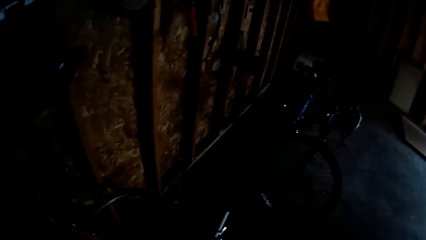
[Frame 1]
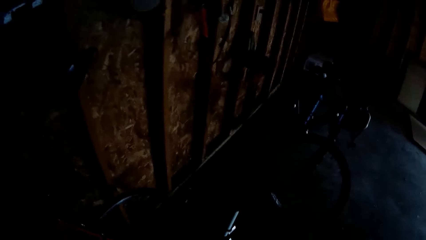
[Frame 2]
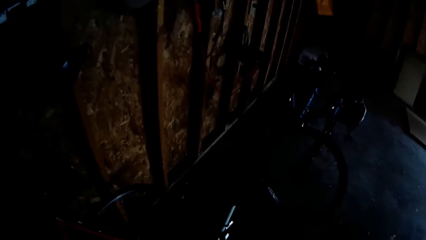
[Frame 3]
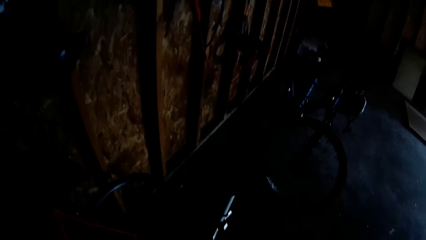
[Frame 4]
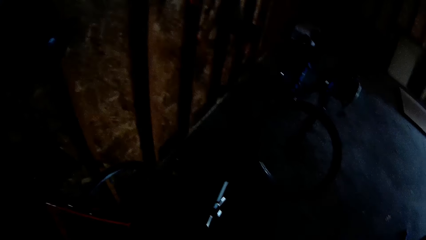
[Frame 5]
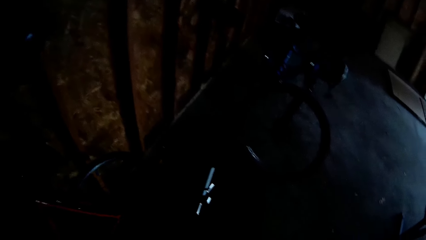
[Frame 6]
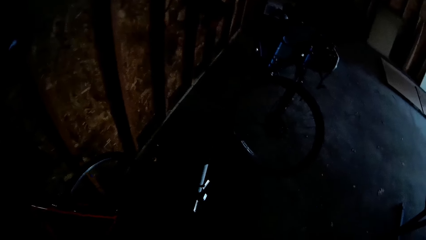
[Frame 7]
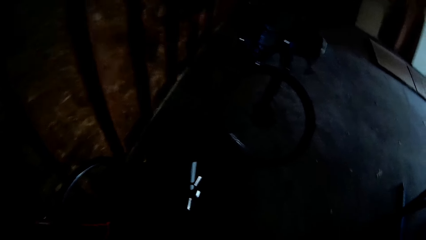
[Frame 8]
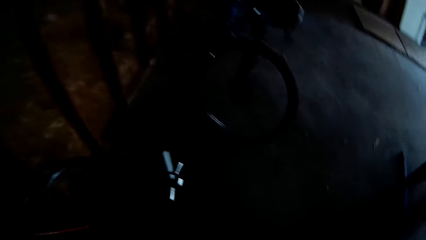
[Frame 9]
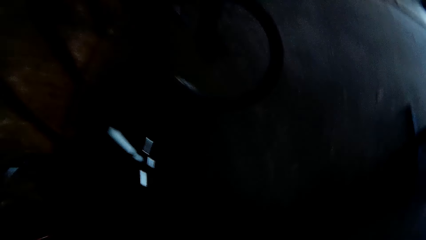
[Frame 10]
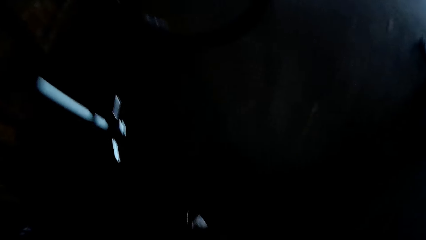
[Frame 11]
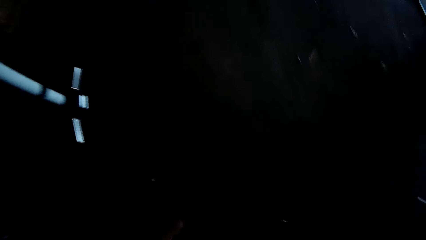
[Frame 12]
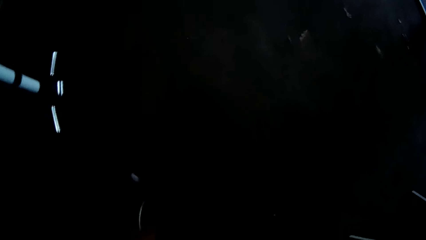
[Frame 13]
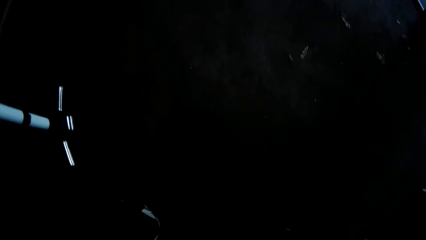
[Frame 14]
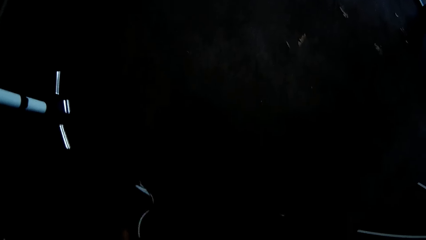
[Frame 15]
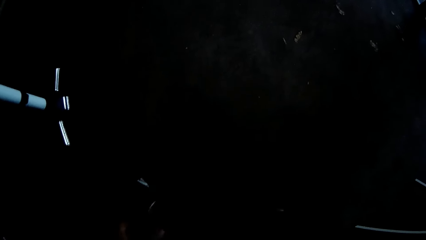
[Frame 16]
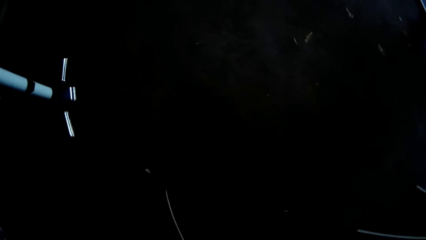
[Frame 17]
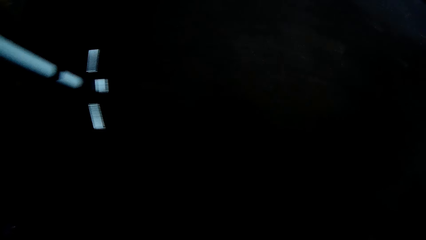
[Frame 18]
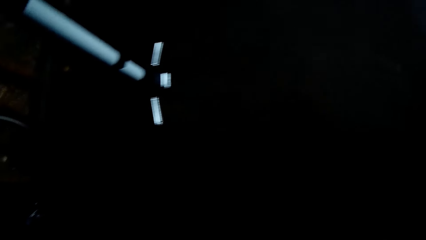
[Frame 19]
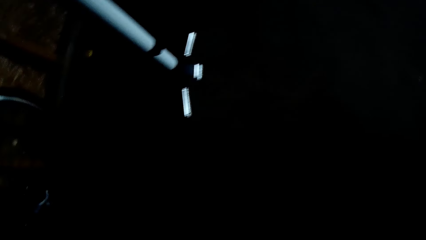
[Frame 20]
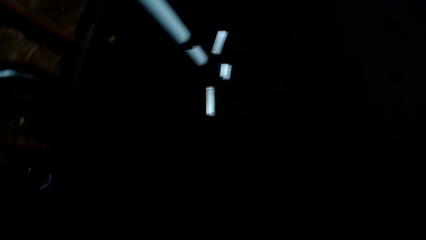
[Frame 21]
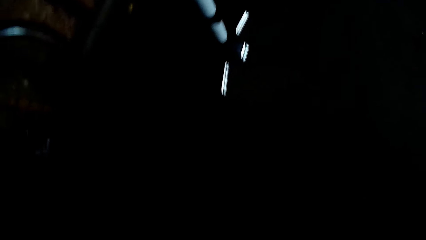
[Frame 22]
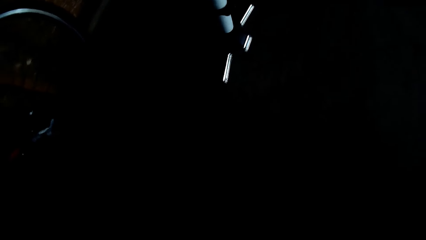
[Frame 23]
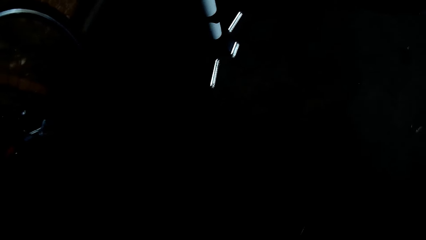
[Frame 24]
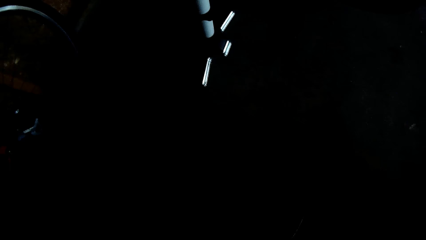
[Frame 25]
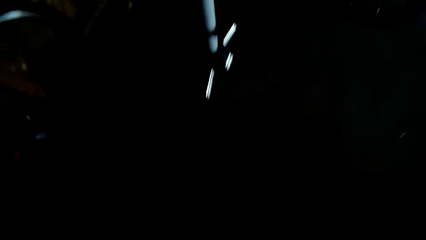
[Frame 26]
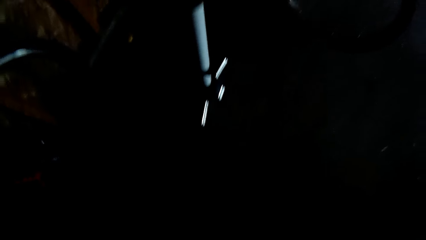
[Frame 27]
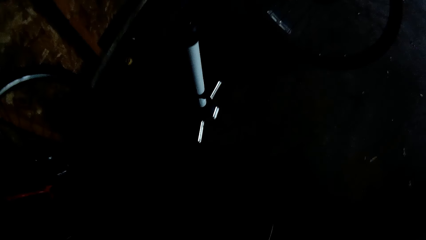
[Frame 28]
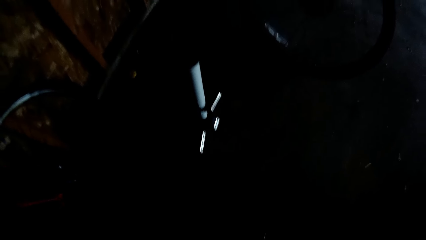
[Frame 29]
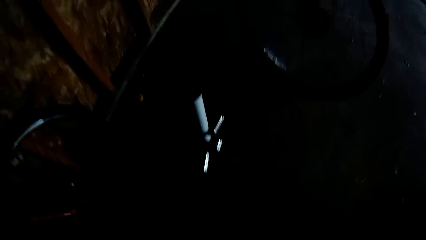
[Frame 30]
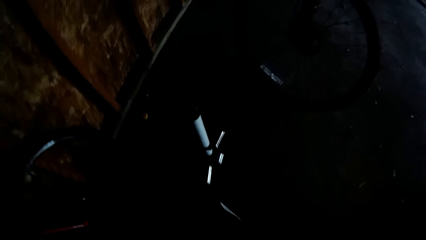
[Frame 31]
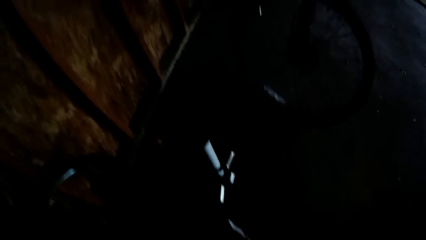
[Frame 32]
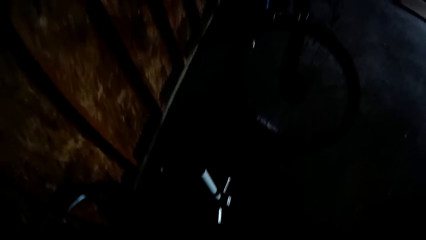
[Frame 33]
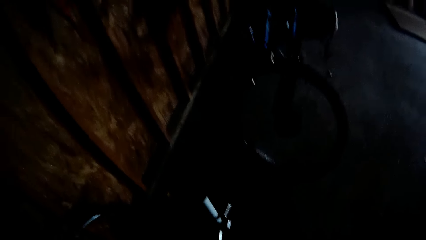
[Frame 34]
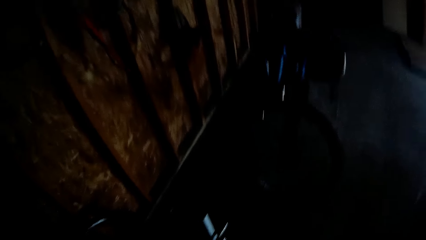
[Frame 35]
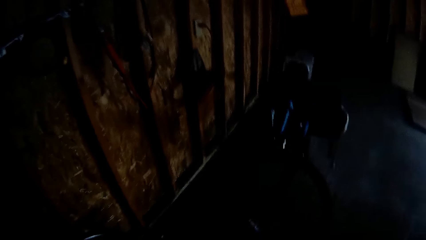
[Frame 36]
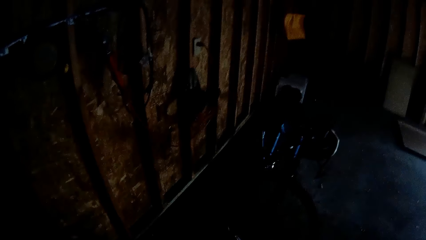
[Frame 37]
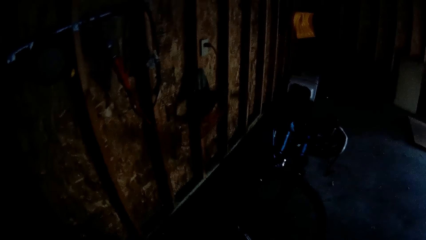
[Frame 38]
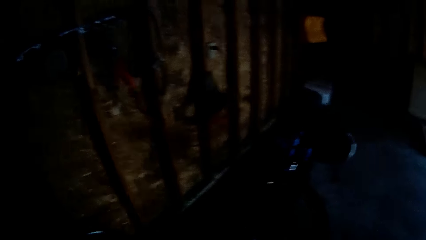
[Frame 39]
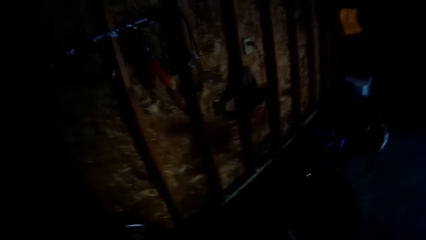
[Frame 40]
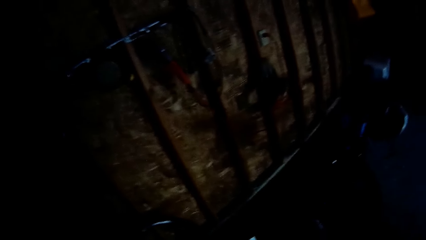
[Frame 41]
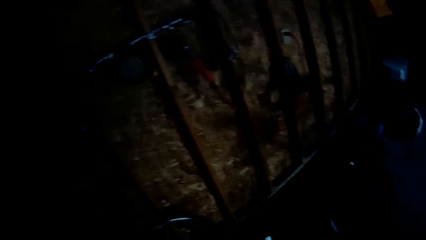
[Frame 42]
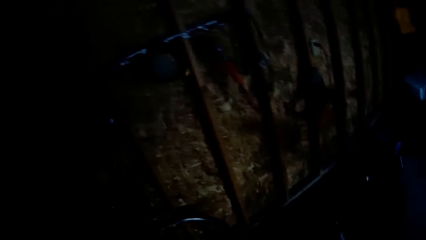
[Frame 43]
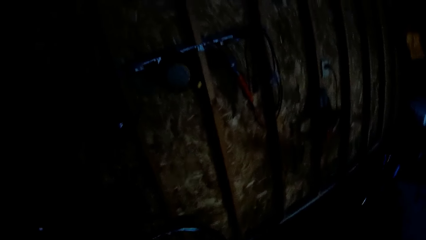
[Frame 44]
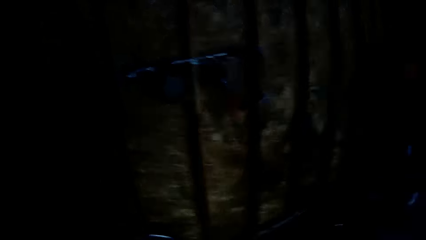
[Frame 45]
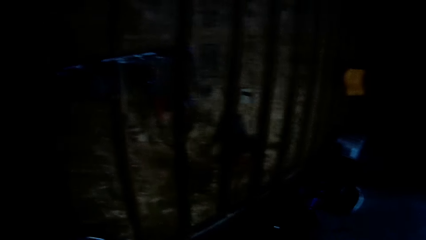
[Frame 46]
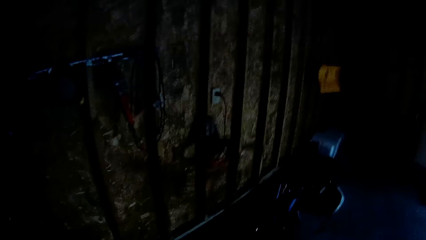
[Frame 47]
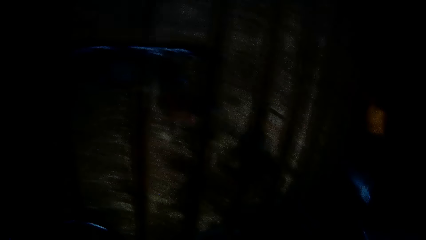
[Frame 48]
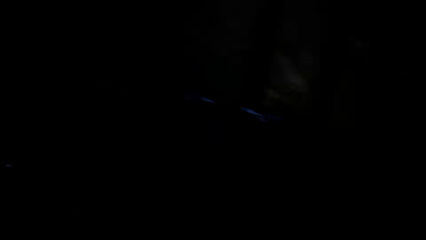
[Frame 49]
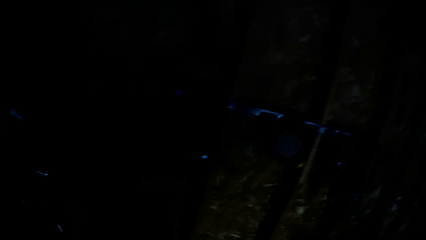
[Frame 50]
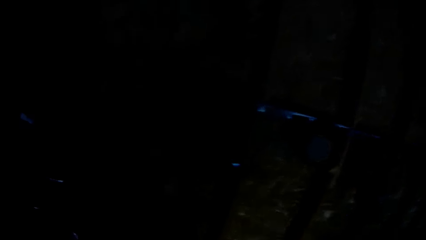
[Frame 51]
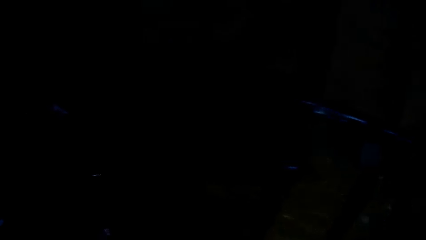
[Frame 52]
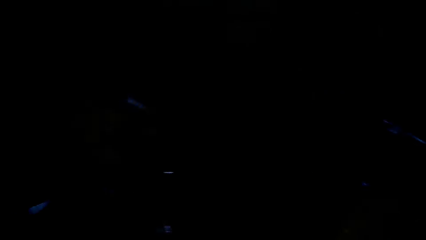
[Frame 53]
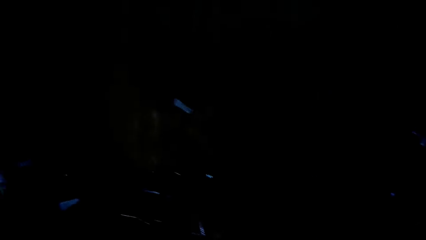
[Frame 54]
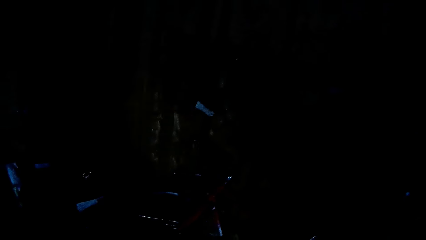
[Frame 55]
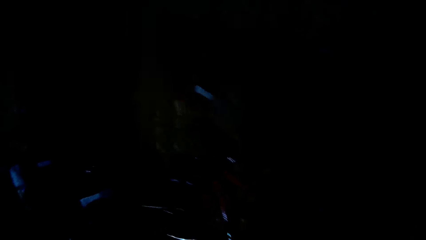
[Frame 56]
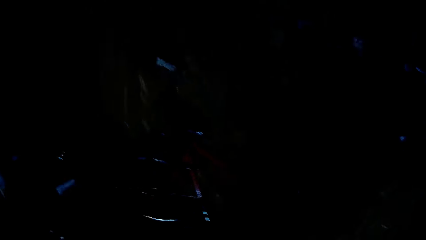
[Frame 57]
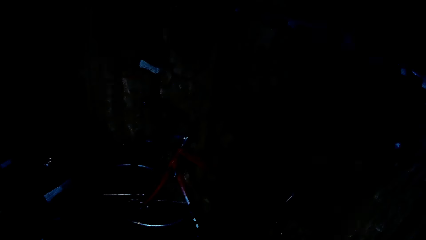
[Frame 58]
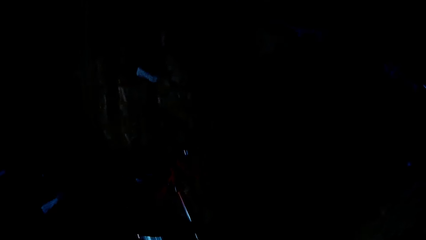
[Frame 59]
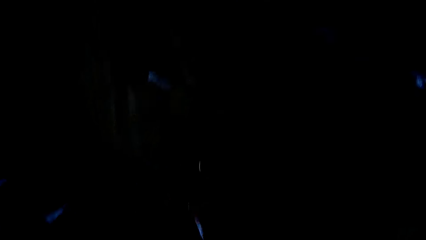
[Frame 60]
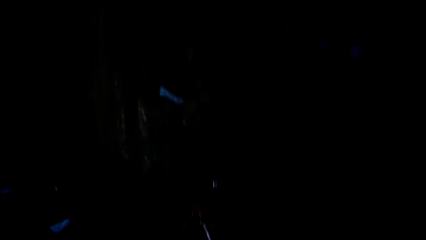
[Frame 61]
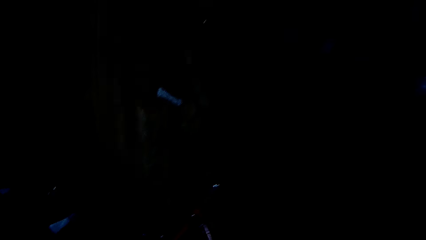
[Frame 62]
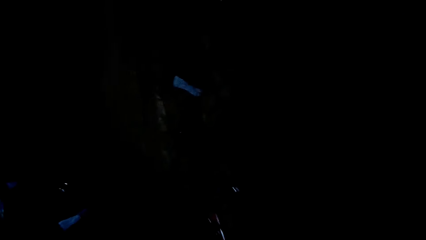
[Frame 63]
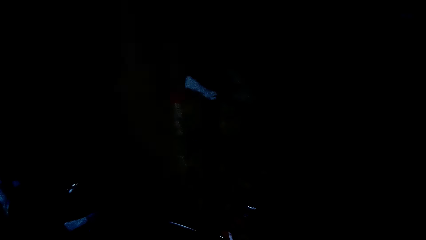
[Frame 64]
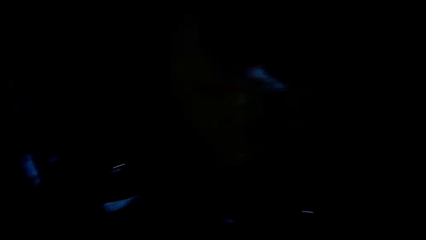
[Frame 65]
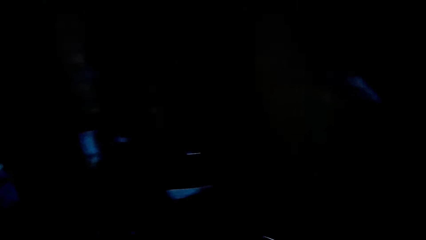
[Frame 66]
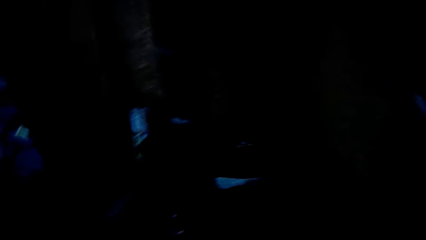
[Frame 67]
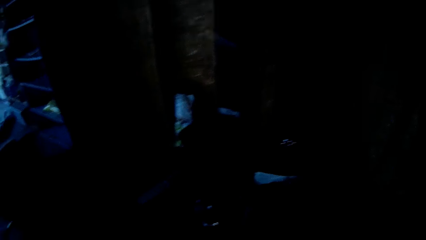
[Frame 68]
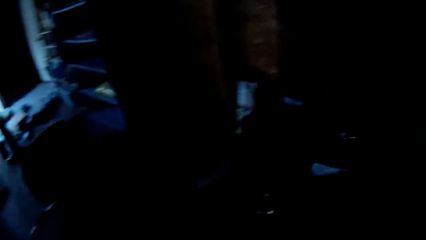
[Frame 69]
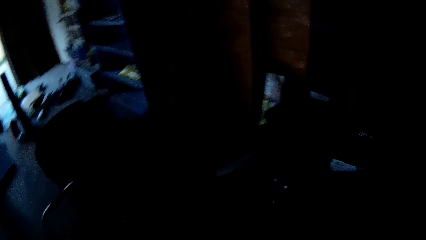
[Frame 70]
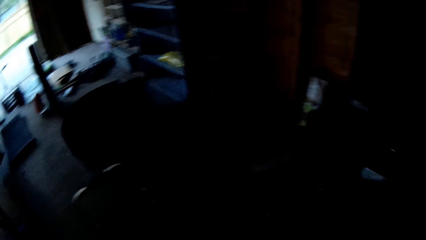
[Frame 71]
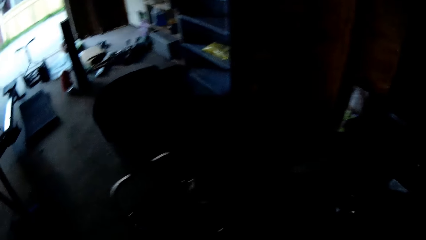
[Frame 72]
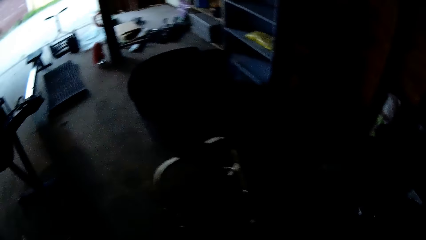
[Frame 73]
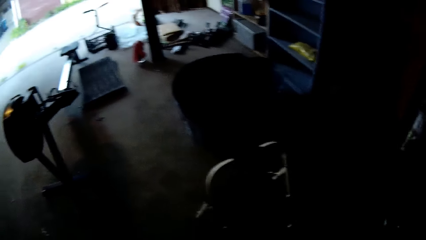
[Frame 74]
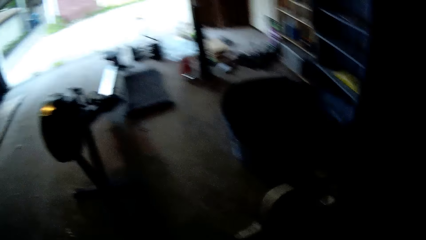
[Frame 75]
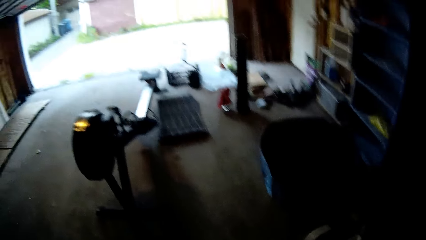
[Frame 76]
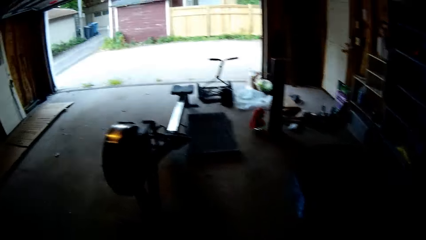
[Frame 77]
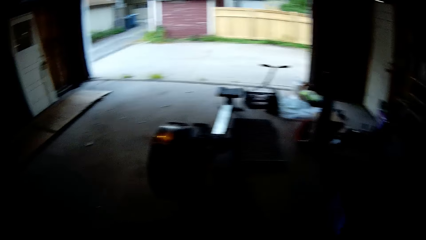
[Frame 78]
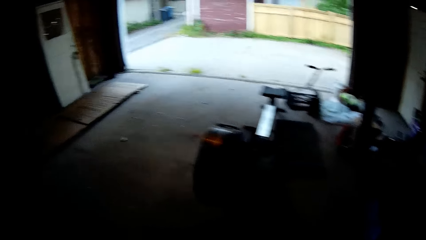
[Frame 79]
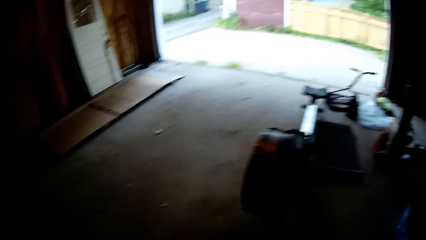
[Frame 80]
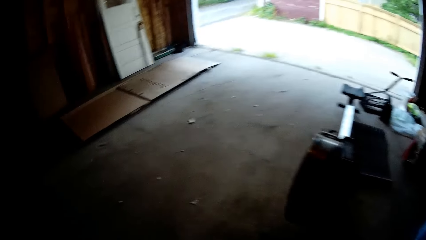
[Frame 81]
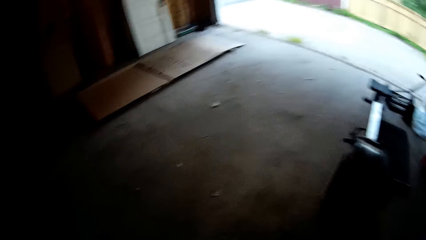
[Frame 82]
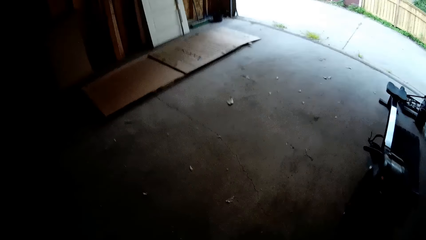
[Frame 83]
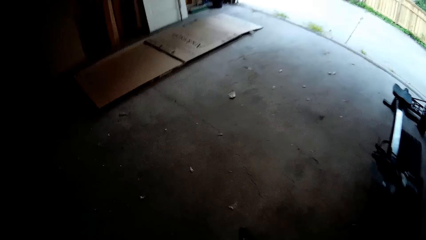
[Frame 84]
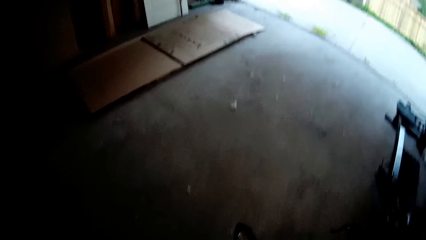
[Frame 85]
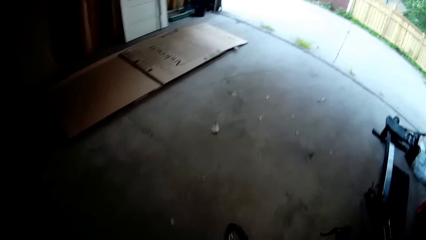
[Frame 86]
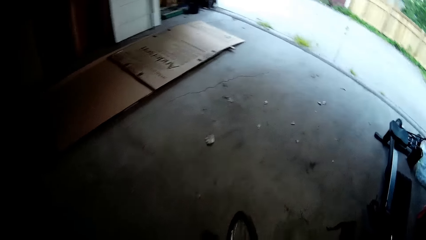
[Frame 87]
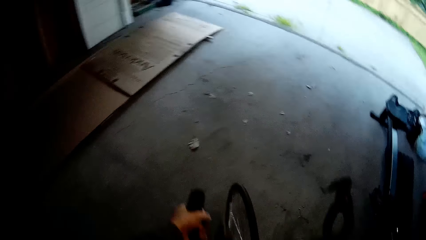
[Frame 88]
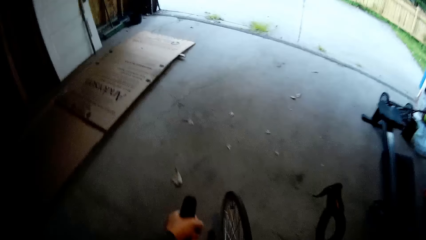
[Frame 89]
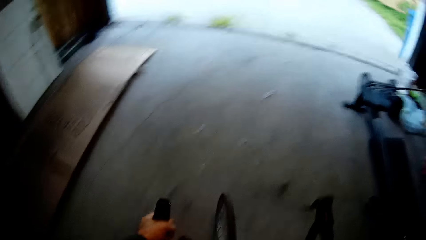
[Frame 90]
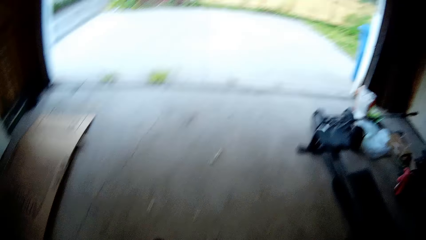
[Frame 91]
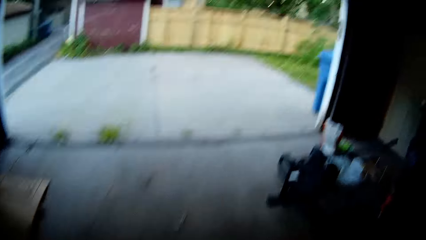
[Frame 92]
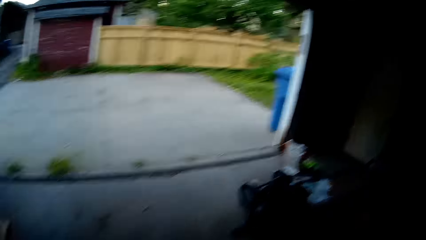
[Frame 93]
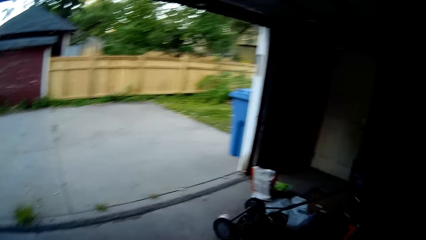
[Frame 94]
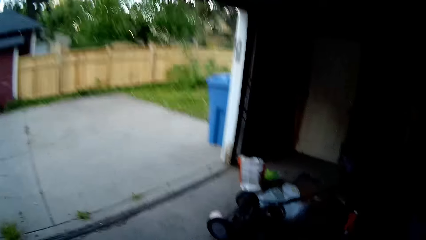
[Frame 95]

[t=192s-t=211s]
The camera wearer moves the hand. They walk around the garage. They pick up the bicycle. They move the bicycle around the garage.
